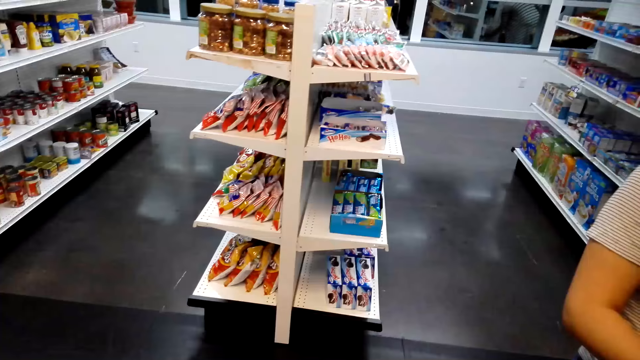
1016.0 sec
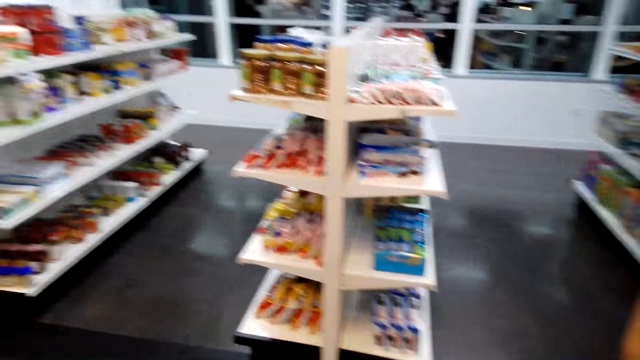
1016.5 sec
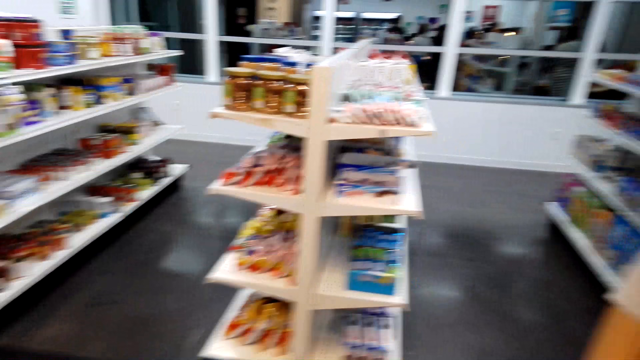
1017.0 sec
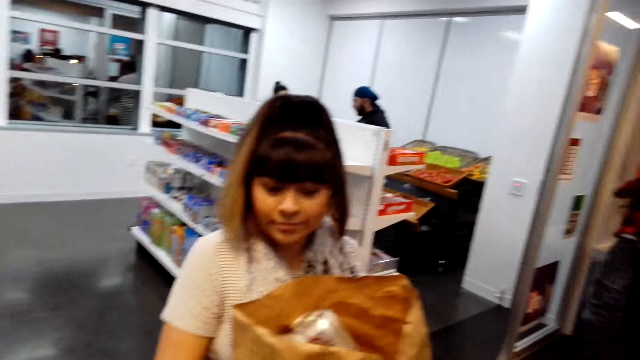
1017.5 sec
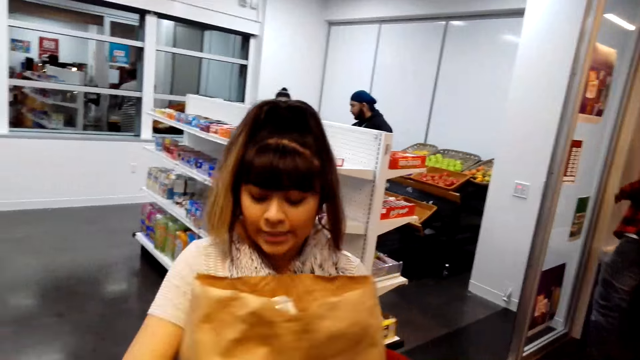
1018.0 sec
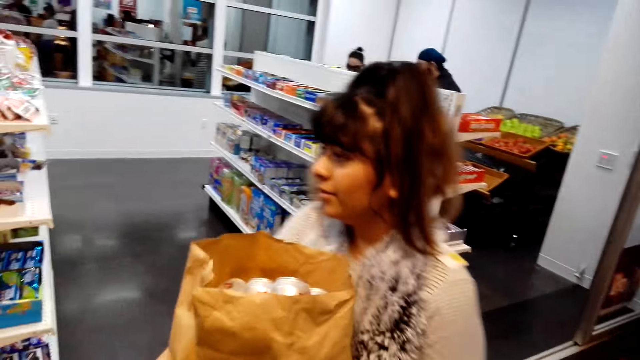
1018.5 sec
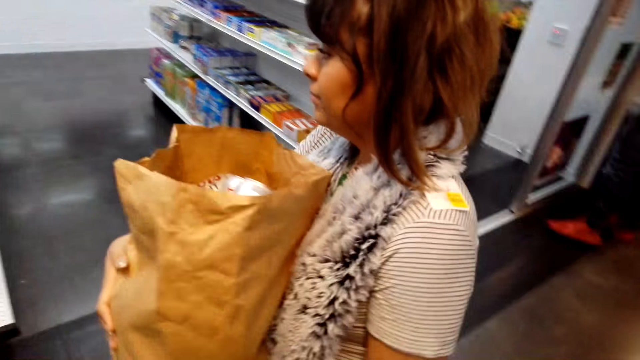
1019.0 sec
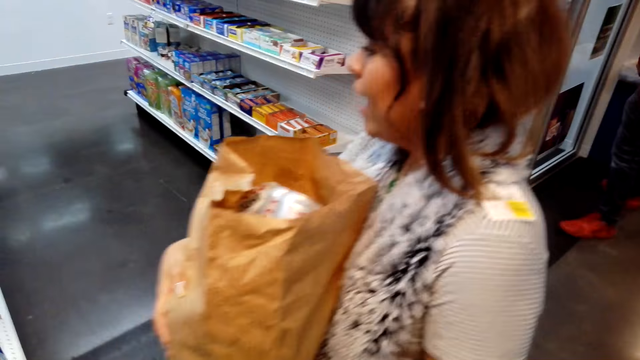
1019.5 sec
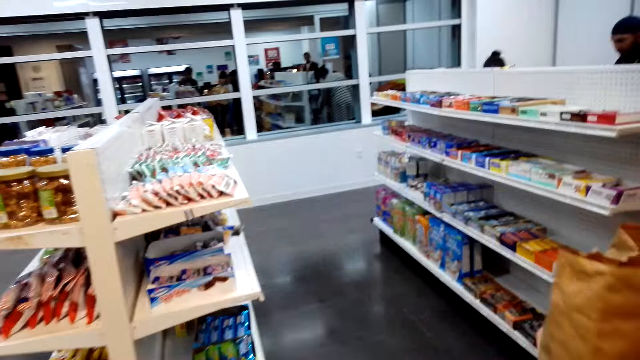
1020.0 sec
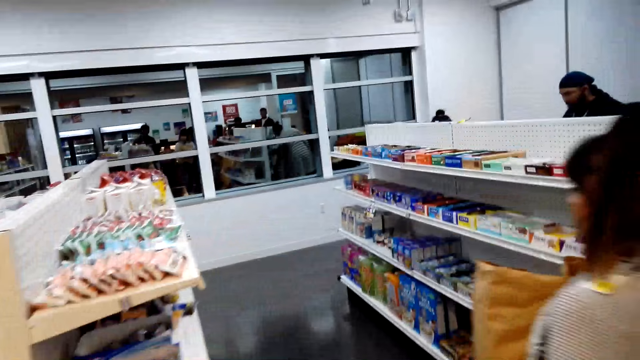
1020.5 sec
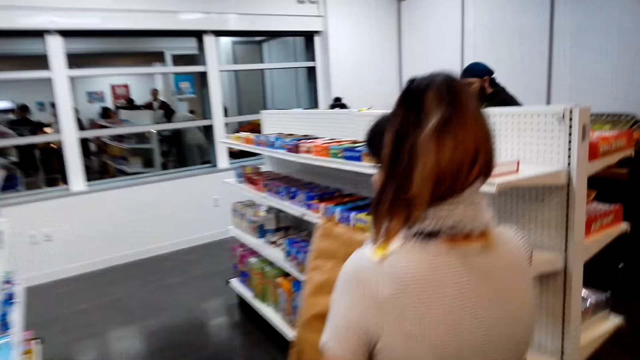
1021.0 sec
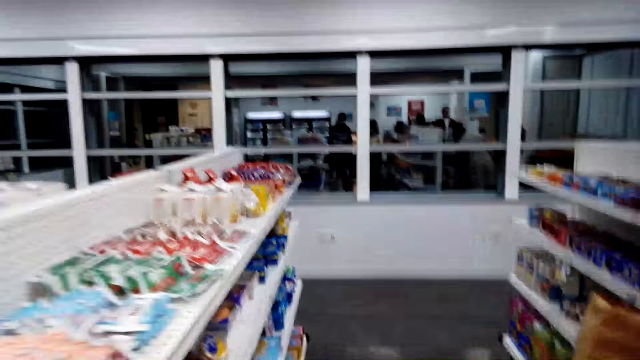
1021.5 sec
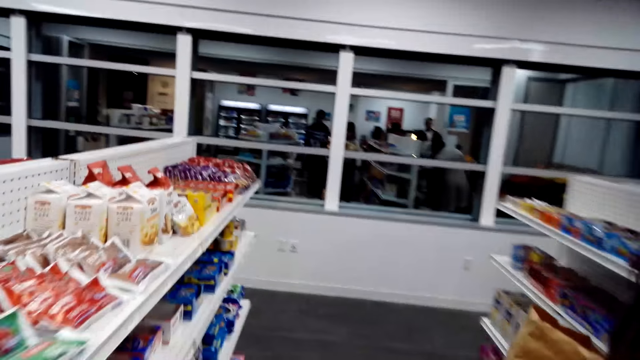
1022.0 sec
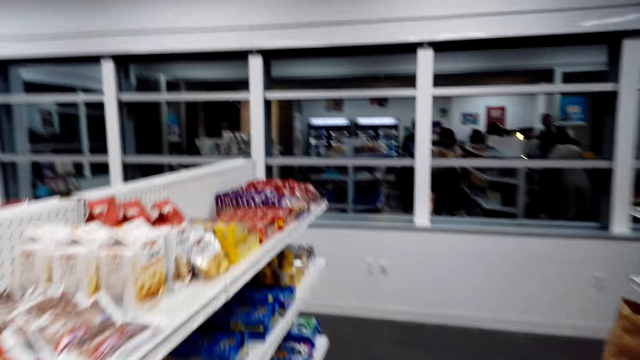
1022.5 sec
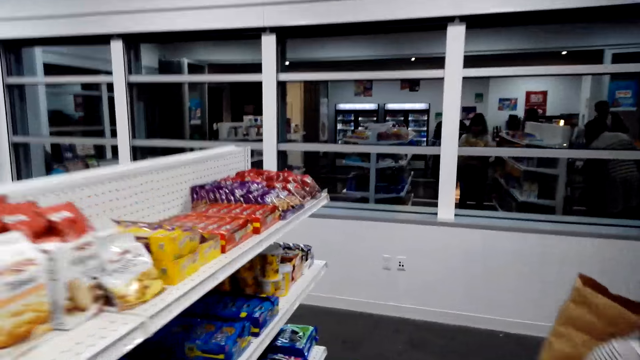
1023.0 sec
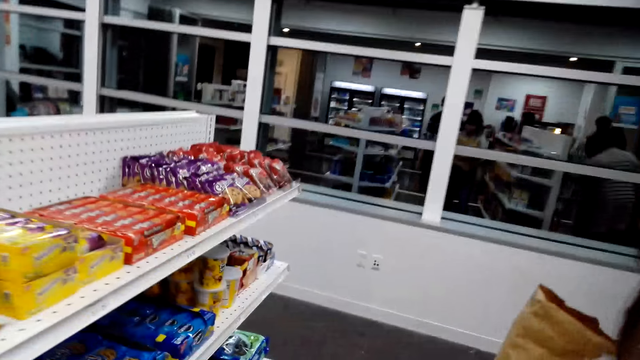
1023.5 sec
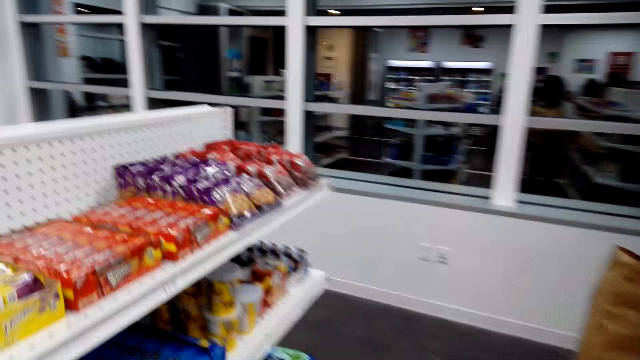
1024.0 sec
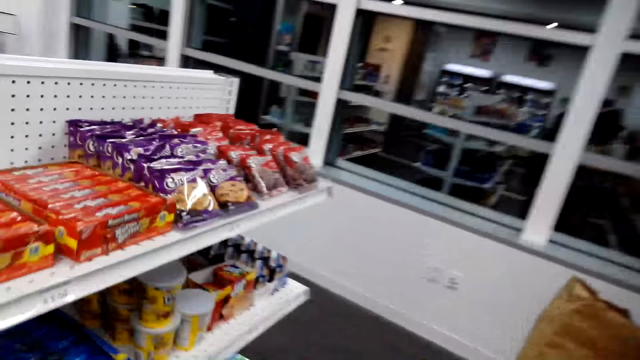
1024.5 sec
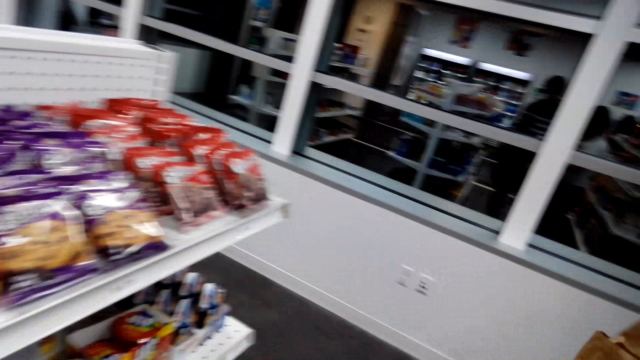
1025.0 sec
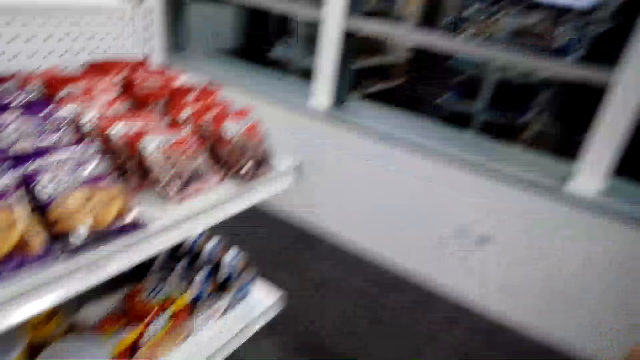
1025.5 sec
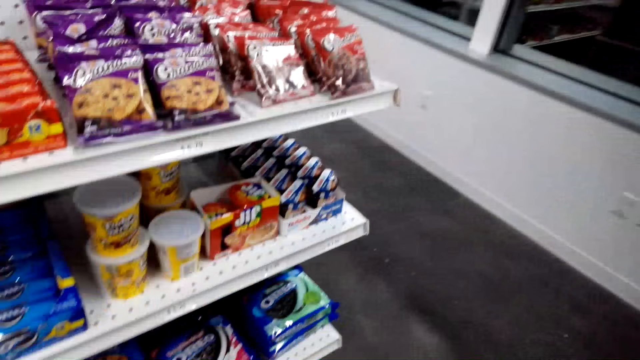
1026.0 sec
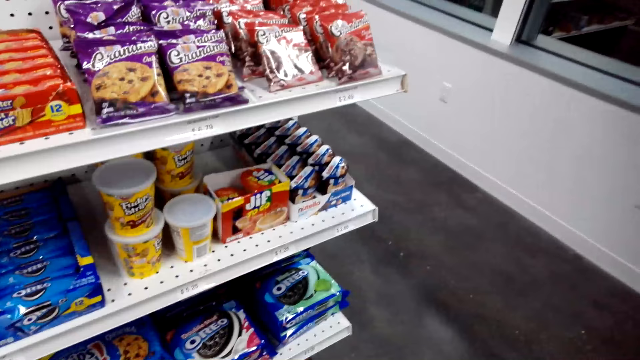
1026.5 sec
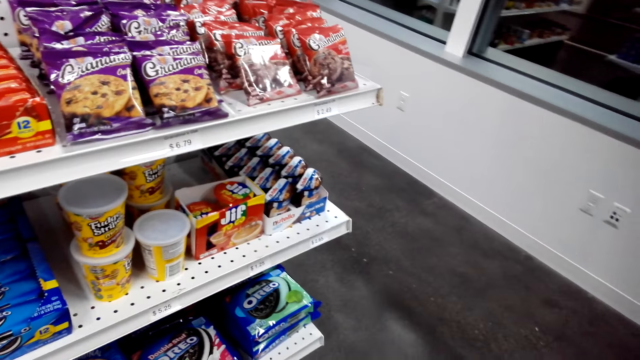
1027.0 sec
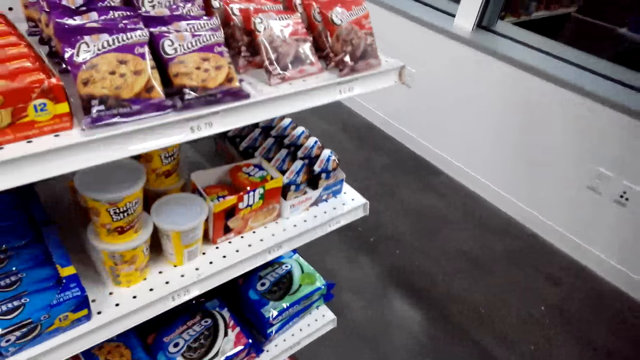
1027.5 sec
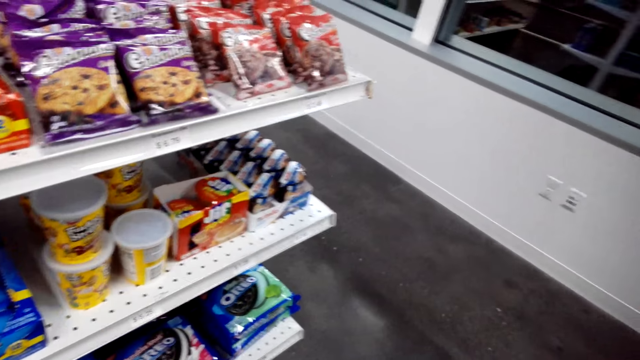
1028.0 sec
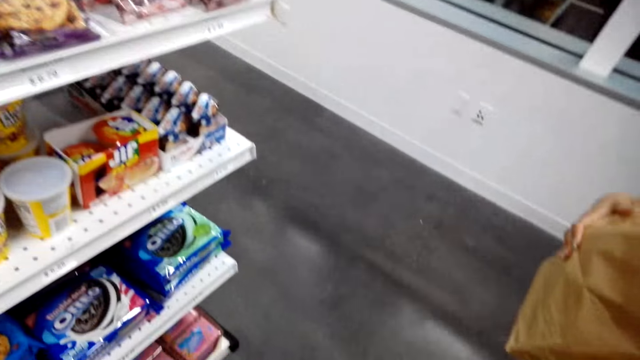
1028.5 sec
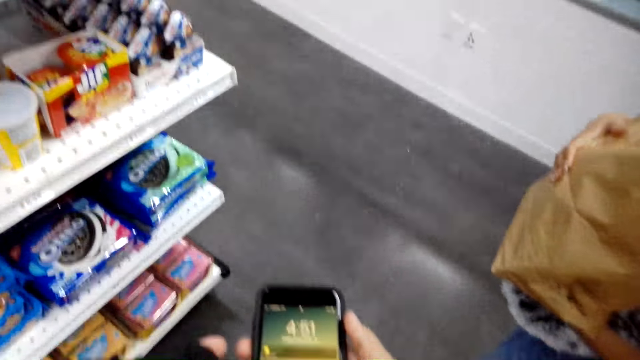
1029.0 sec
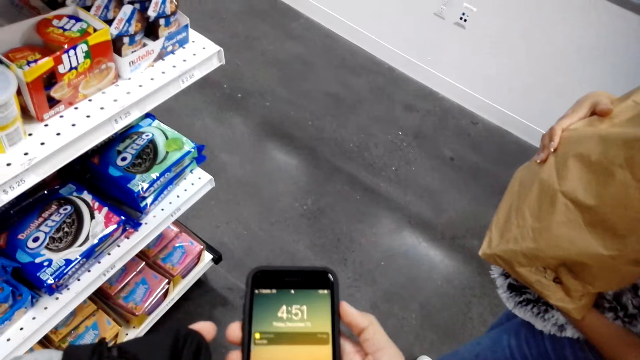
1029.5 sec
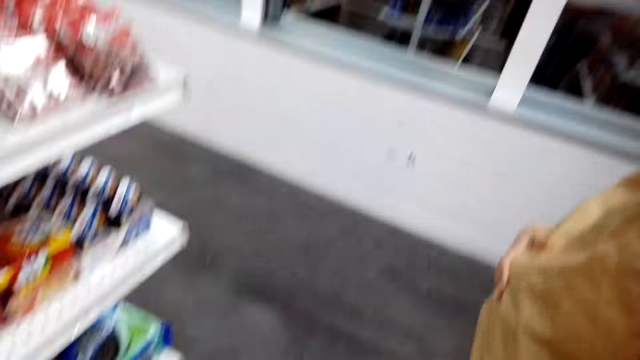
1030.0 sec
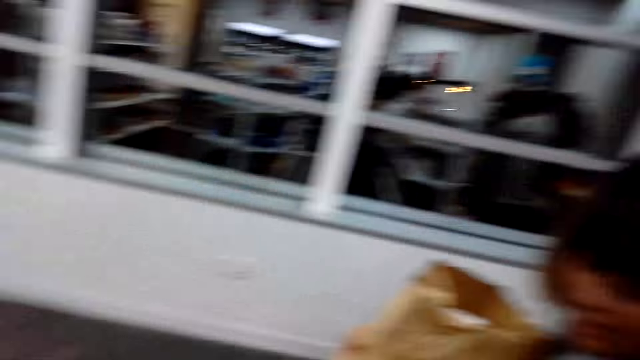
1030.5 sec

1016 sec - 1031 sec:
The camera wearer stands beside a woman. The woman turns around. The camera wearer walks in the supermarket on the aisle with the woman. The woman walks on the aisle. The camera wearer looks at snacks on the shelves. They stand beside the shelf. They hold a phone. They look at the phone.

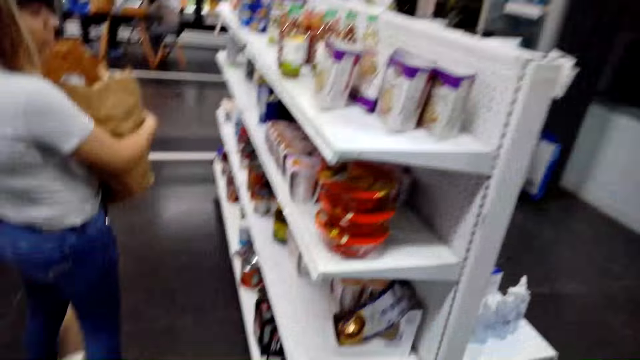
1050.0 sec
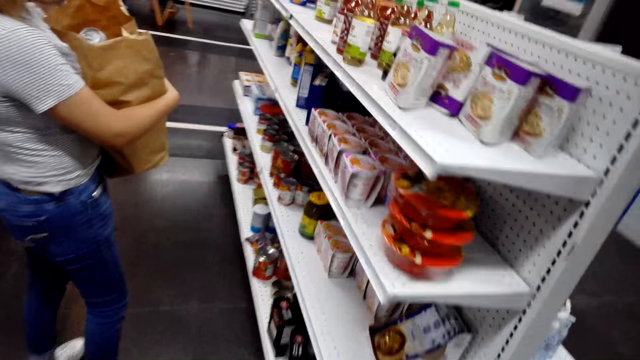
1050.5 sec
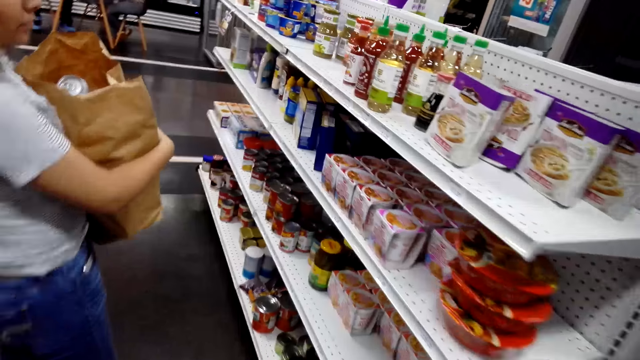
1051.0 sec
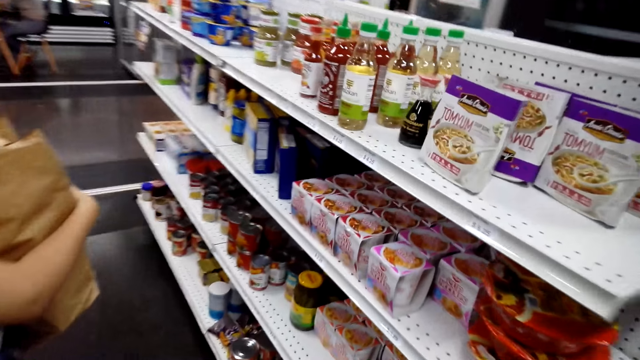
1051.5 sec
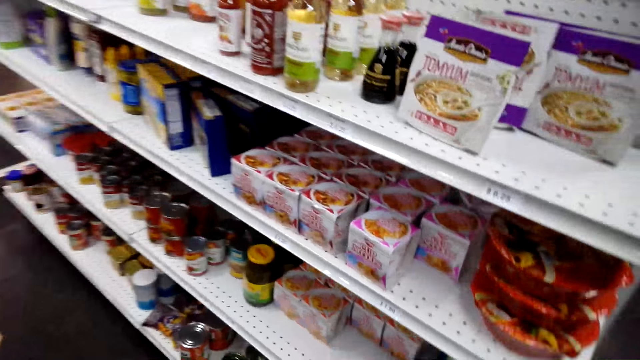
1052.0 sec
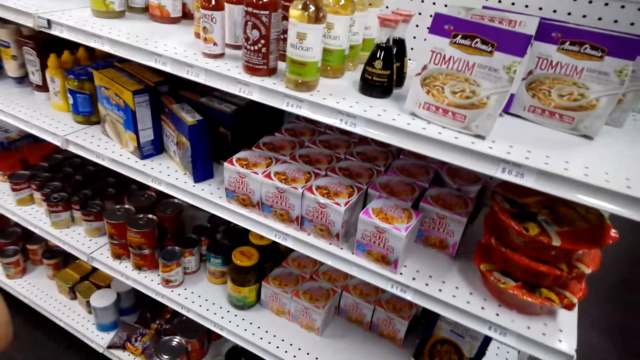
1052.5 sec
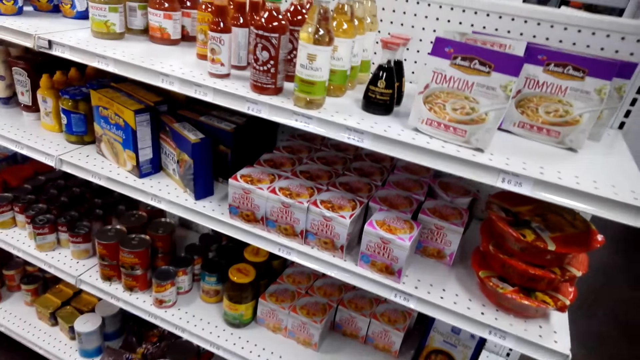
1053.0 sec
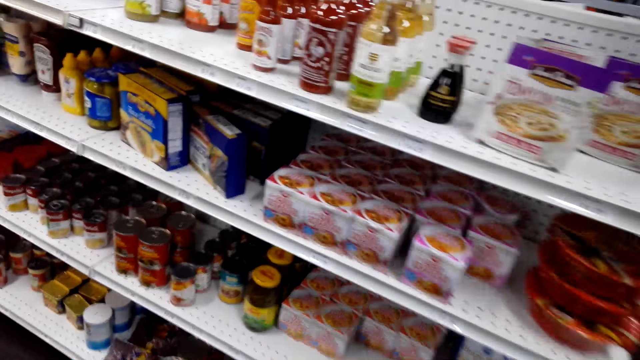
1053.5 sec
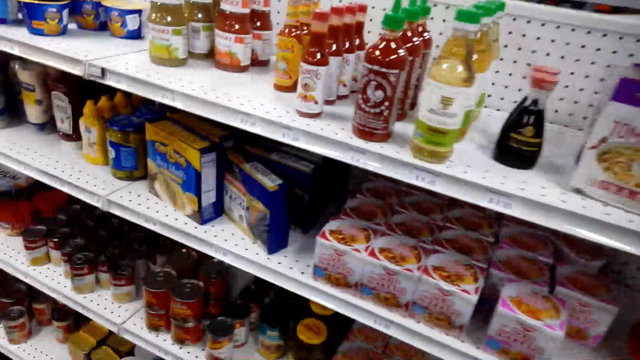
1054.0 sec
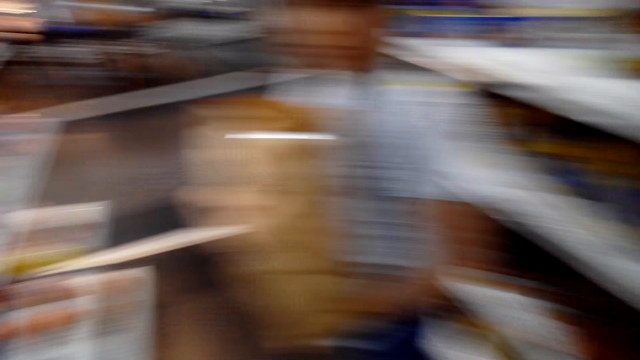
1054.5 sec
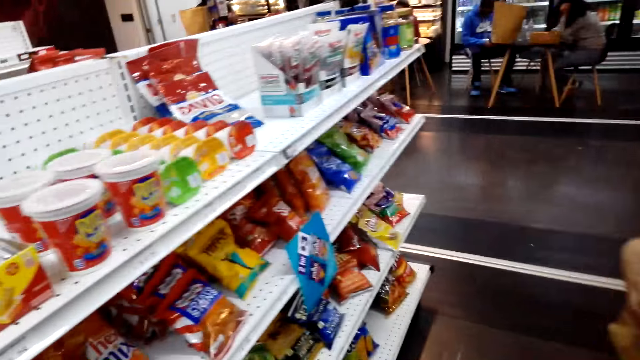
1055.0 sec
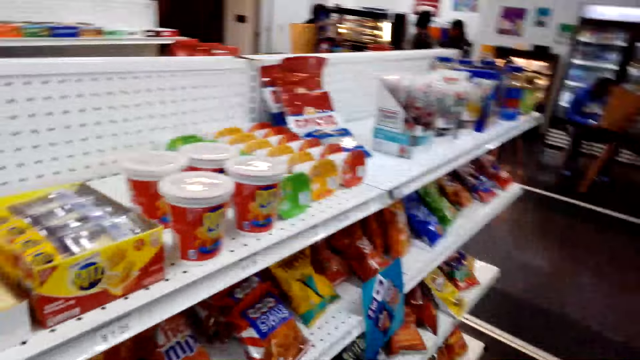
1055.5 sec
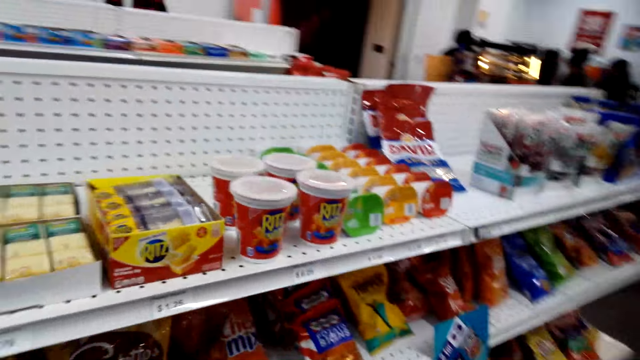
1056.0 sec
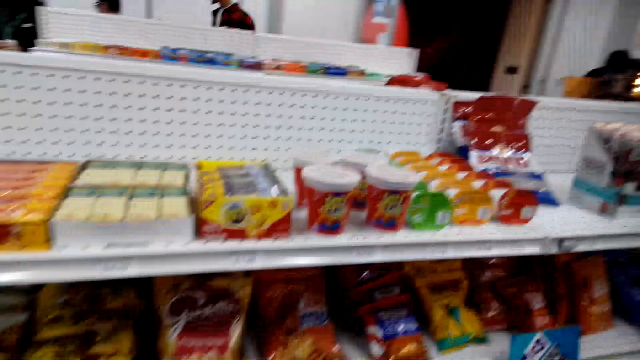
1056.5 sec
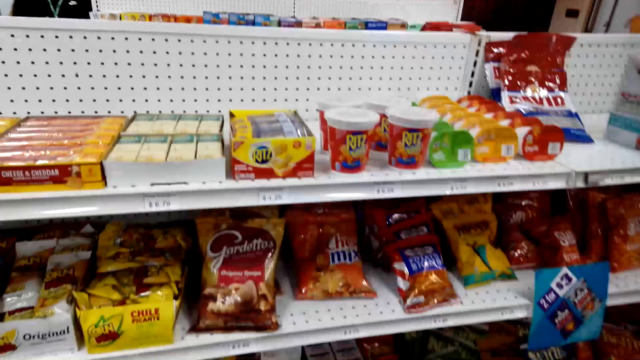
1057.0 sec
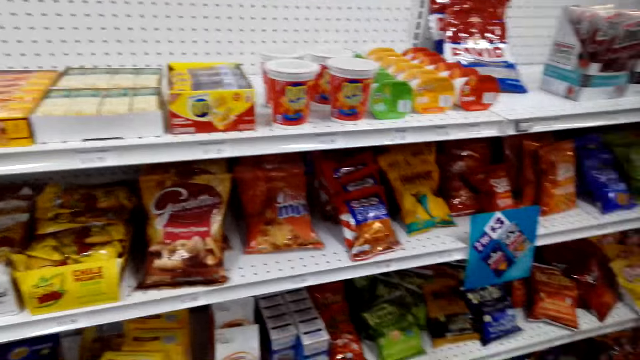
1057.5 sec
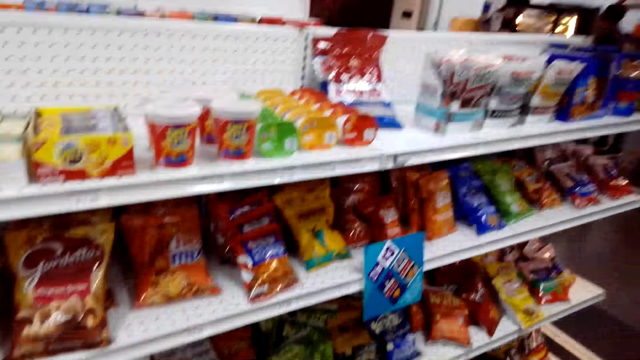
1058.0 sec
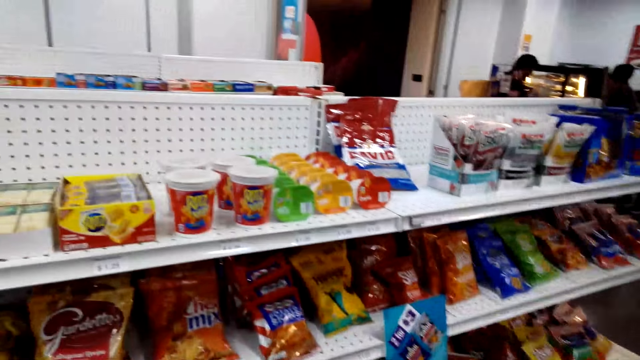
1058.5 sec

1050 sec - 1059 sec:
The camera wearer stands beside the shelf. They look at the items on the shelf.
